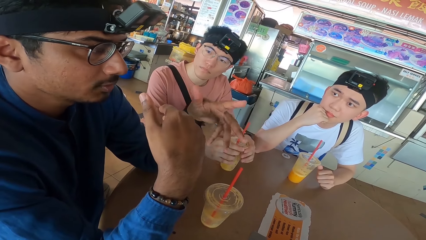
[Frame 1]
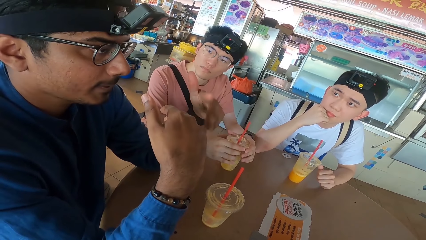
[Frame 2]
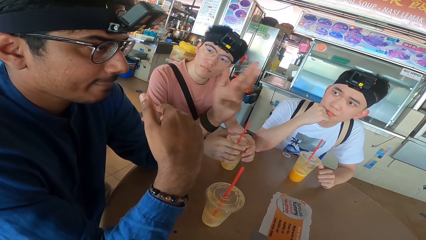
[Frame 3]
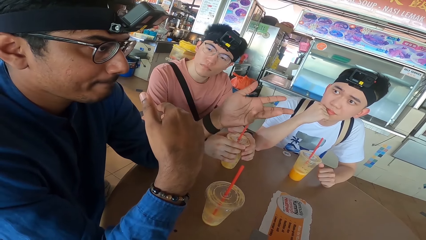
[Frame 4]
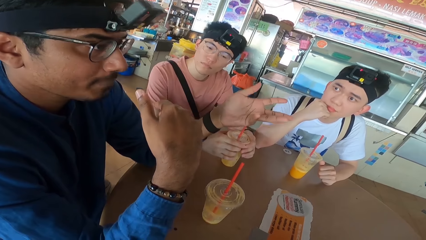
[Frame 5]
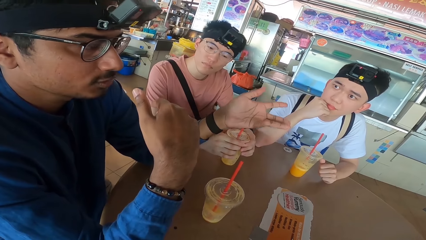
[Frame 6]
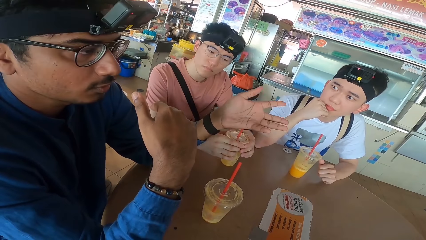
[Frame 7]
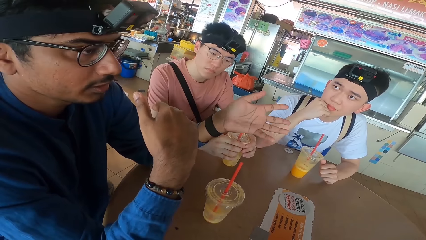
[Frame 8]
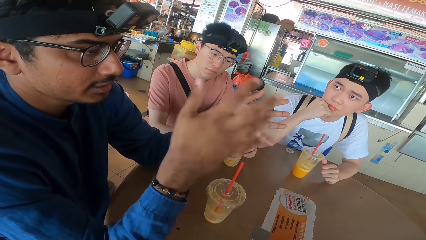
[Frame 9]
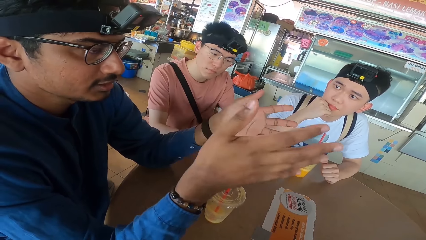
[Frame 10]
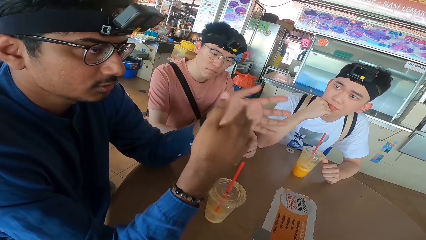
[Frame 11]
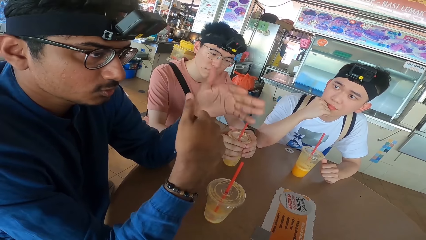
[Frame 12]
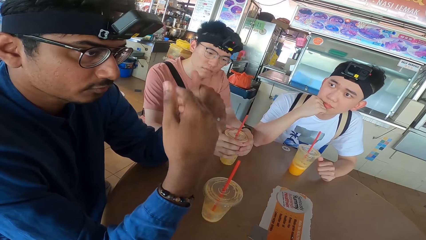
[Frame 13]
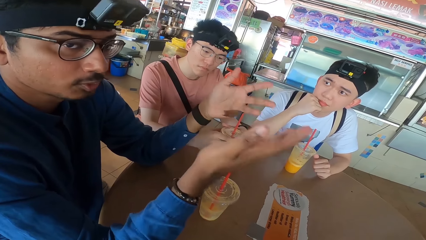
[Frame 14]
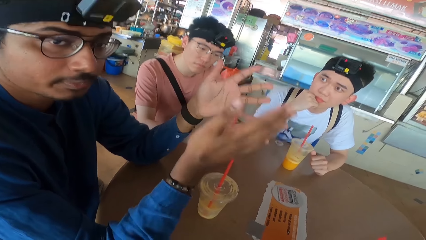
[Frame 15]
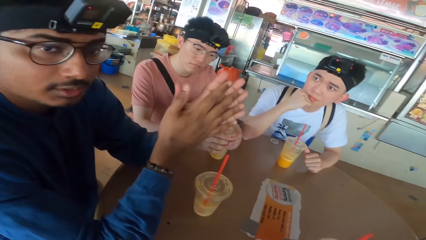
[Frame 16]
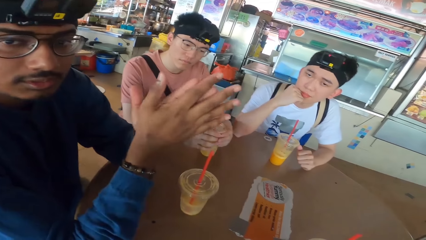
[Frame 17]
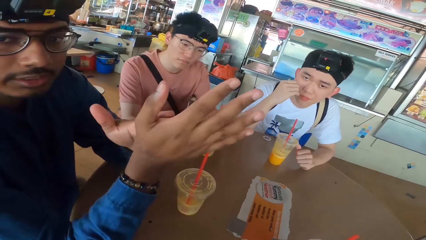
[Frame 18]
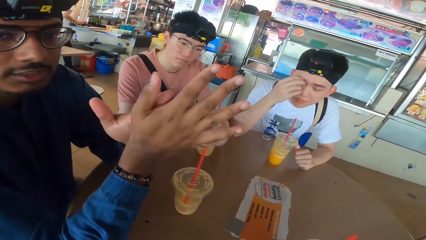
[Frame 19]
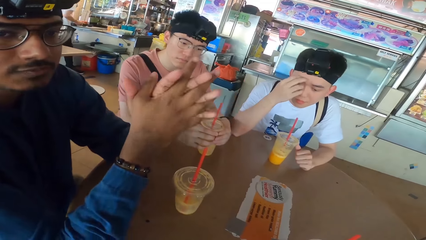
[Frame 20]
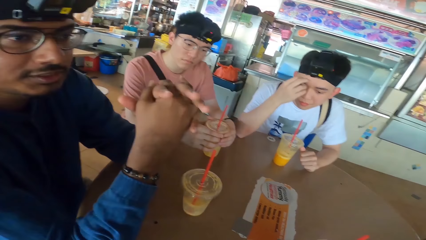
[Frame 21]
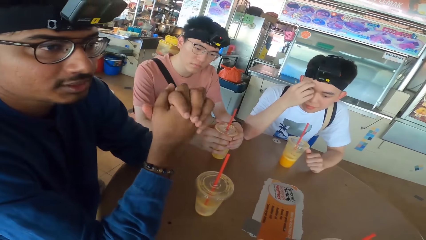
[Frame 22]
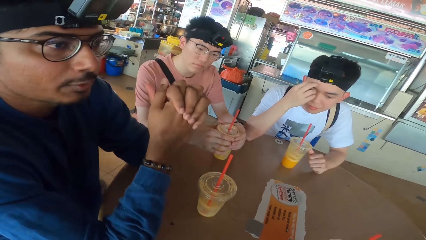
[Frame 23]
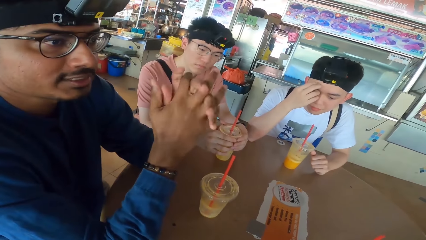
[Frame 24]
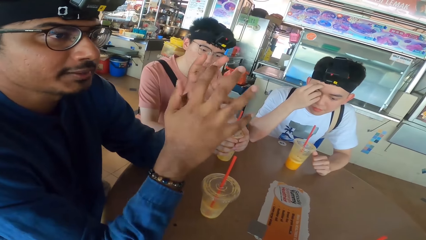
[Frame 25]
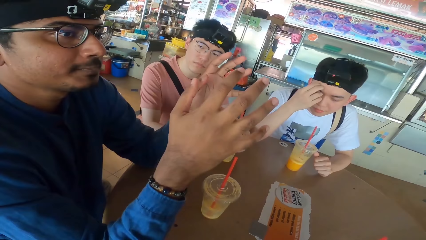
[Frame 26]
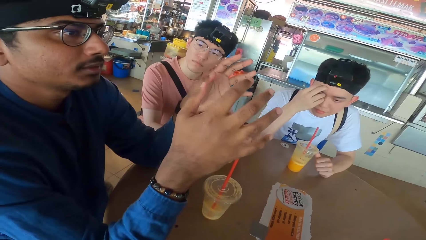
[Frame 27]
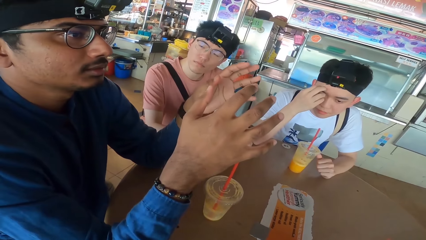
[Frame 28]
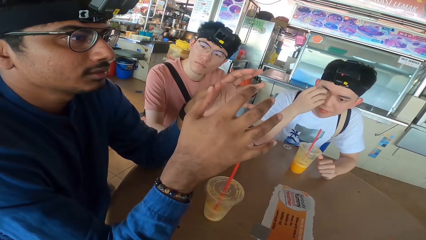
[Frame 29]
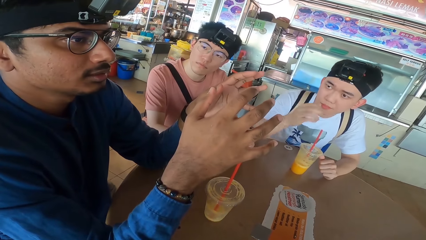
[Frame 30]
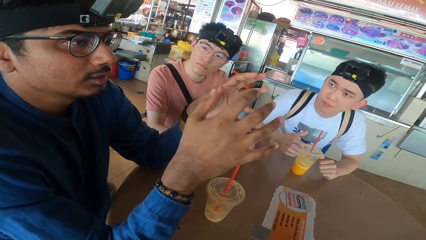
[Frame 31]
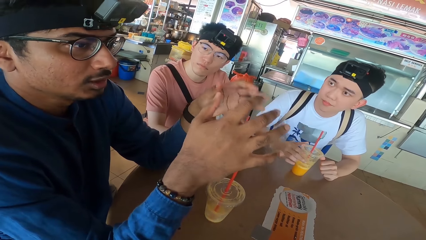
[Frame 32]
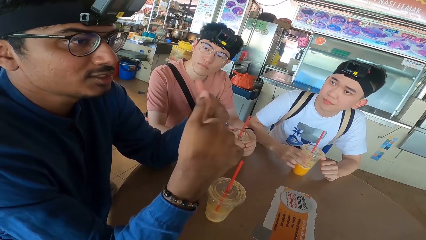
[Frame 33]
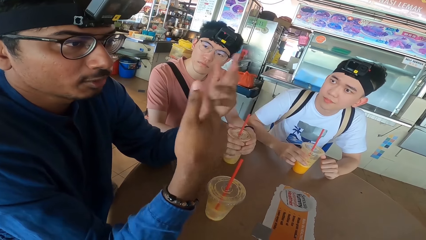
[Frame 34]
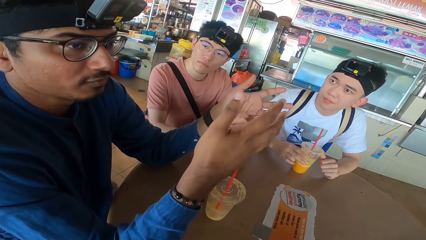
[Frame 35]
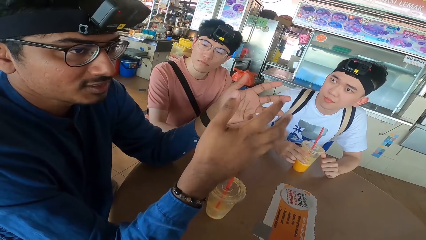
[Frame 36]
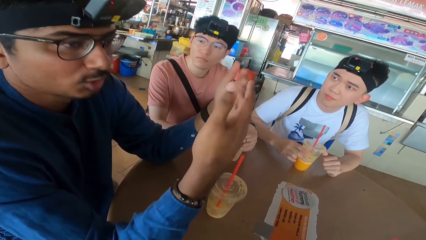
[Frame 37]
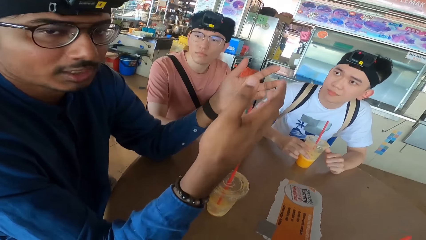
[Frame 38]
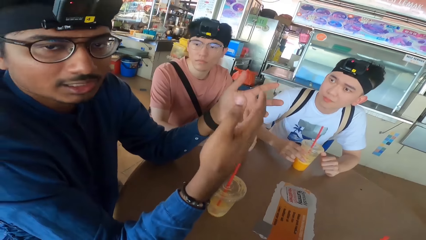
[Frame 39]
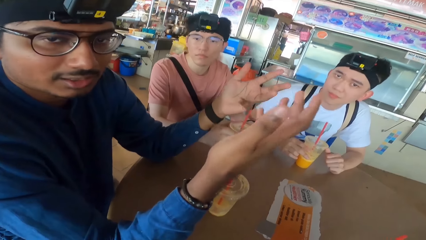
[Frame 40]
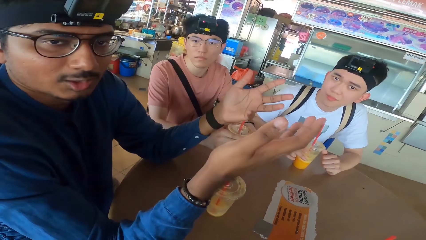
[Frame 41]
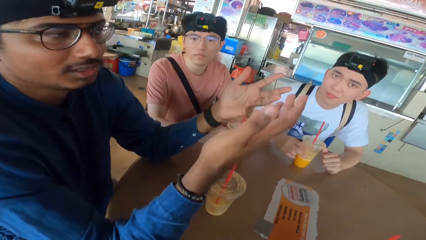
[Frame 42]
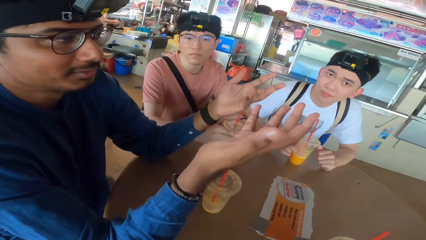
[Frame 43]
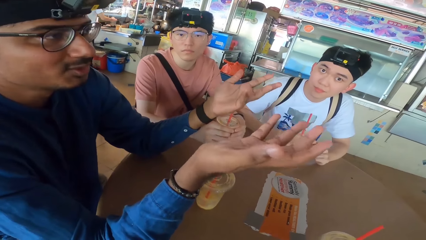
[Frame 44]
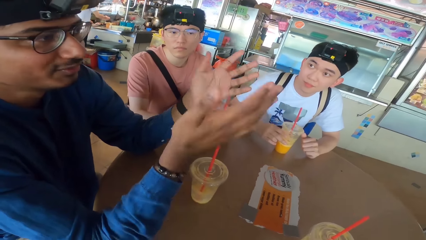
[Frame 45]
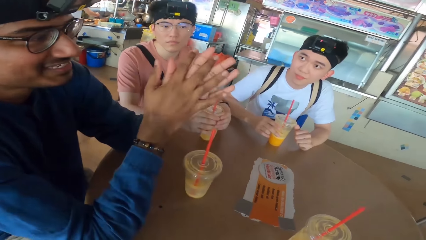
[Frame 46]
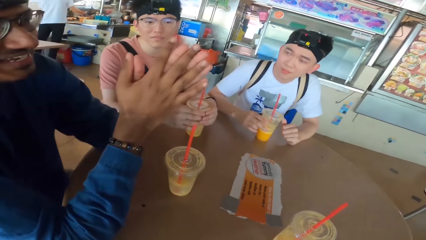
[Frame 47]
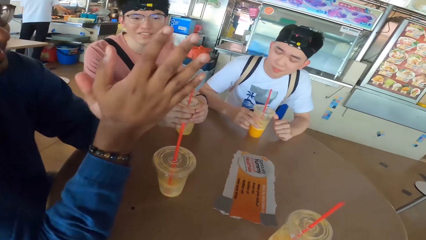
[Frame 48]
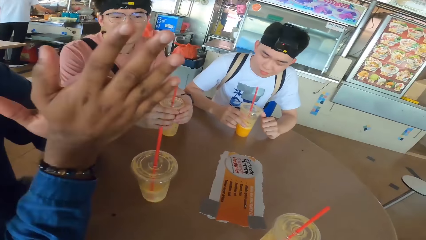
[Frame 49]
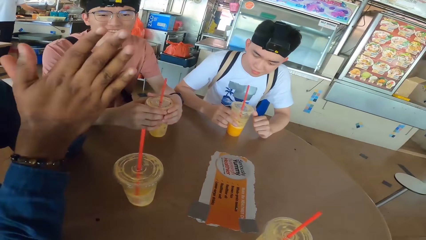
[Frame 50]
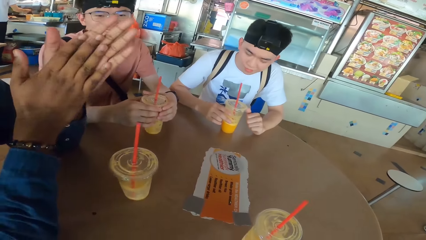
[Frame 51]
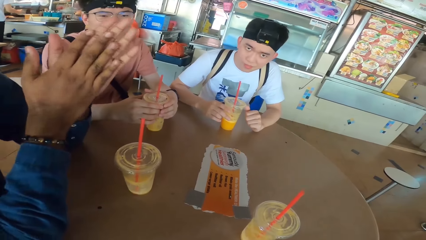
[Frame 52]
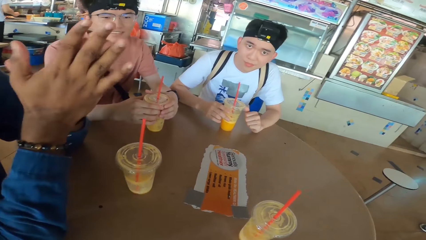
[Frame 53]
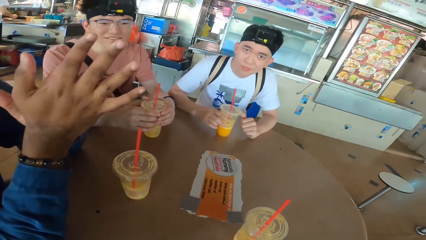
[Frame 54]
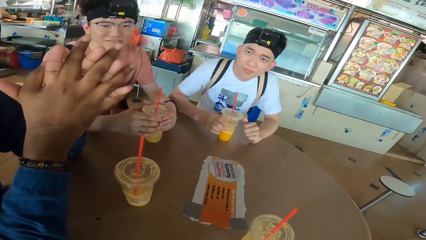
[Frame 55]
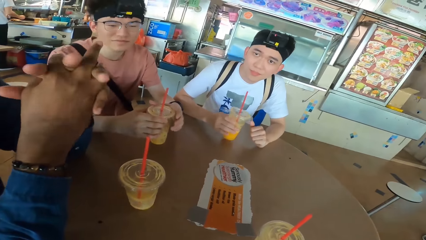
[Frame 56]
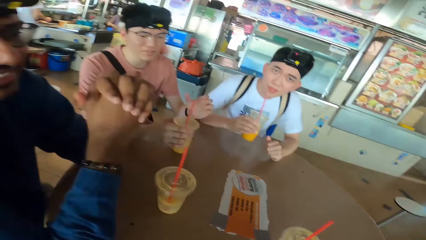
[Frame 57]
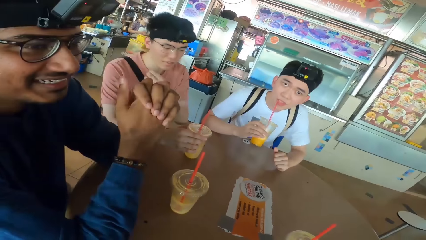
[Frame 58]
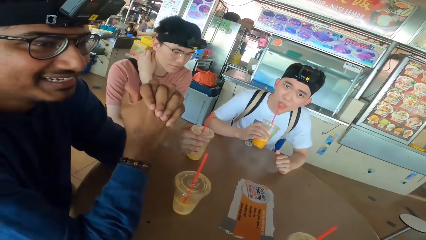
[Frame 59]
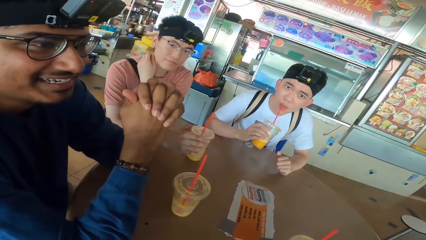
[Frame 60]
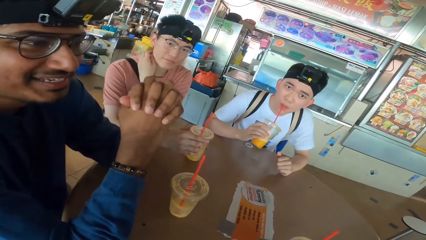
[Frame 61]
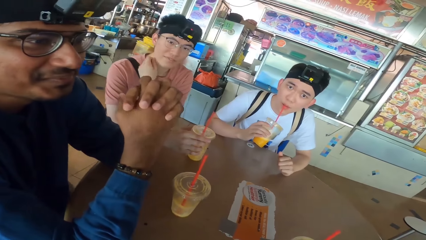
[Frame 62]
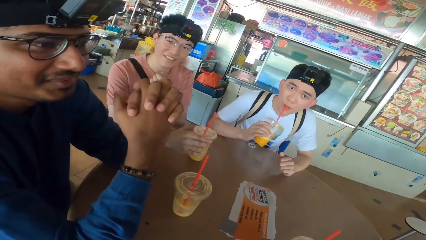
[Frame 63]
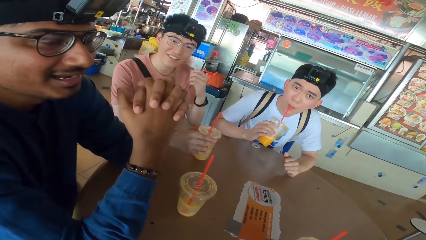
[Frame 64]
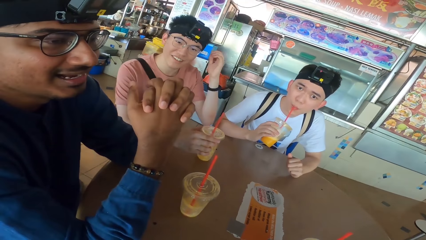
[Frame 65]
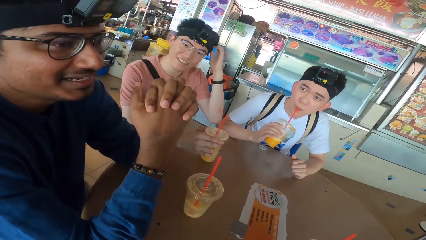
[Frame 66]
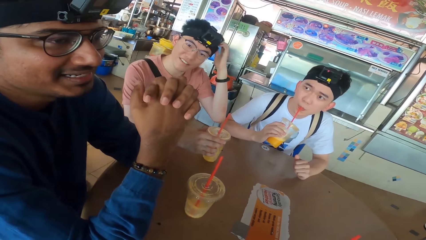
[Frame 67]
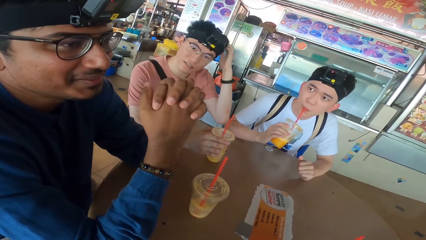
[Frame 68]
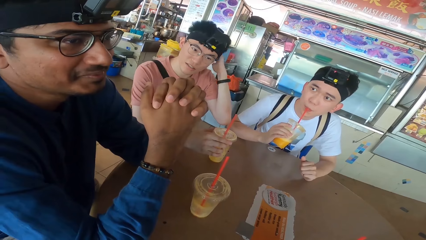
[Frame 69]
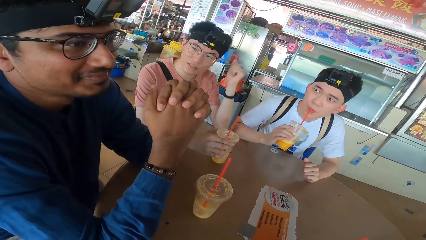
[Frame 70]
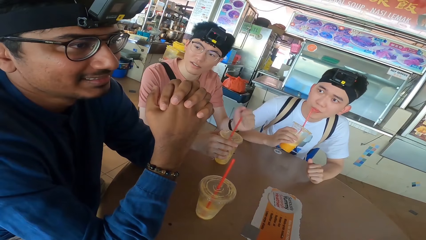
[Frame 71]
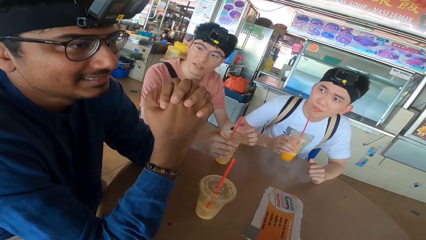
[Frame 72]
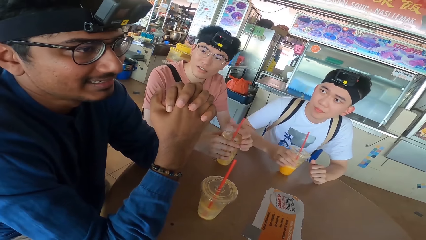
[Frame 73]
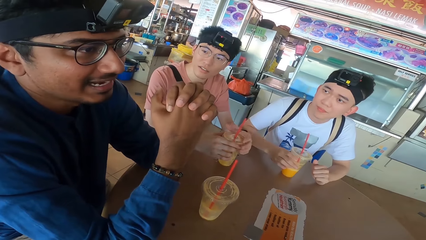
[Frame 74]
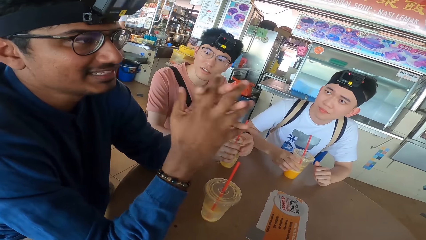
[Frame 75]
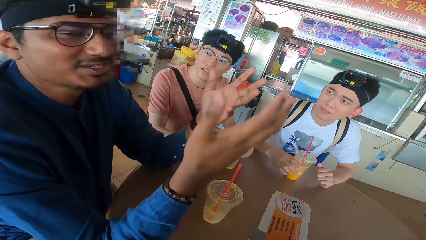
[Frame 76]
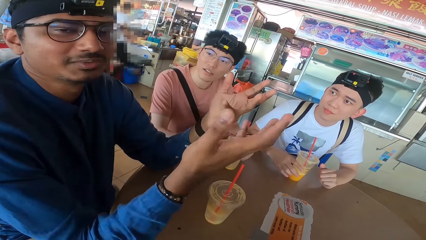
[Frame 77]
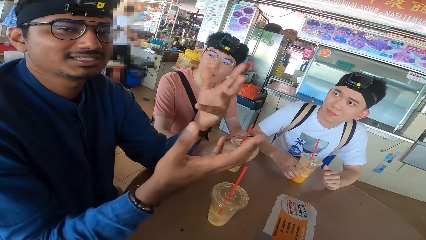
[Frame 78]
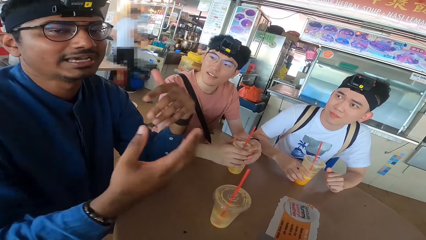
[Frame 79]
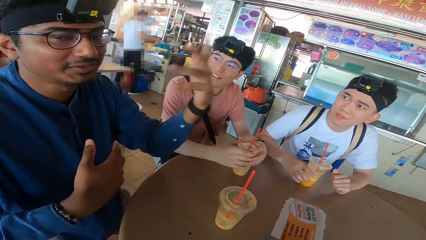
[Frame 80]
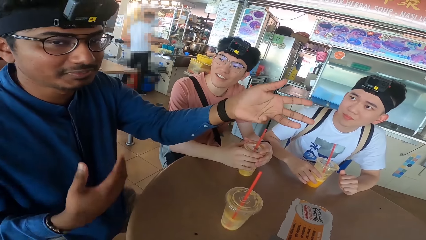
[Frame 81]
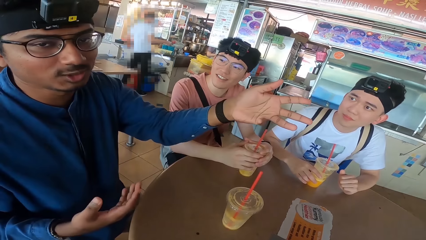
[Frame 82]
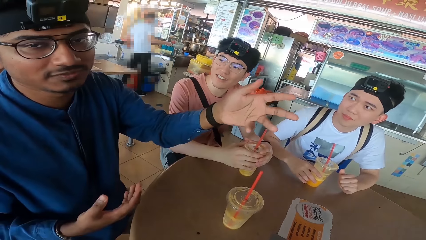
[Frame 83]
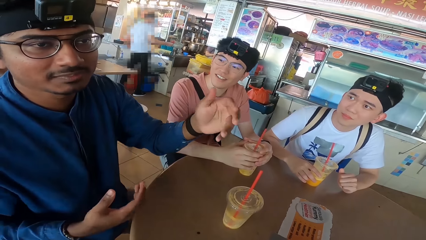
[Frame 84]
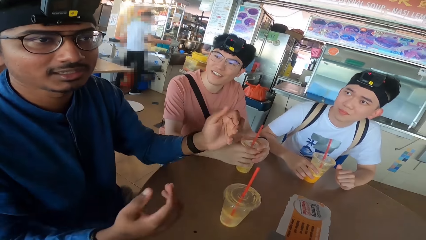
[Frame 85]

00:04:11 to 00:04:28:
A man touches the face and scratches his face. Another man communicates with the camera wearer. The first man holds the smoothie. A third man moves the hand. The first man sips the smoothie. A fourth man touches the neck, touches the head and scratches his head. The first man places the juice can on the table. The third man moves the hands. The second man communicates with the camera wearer.
